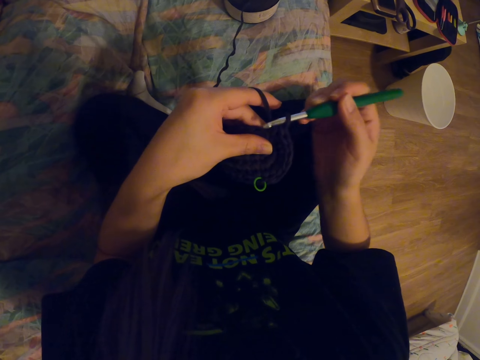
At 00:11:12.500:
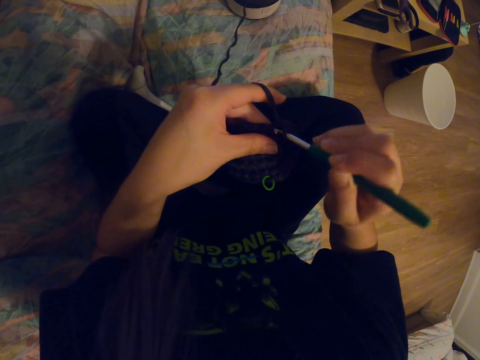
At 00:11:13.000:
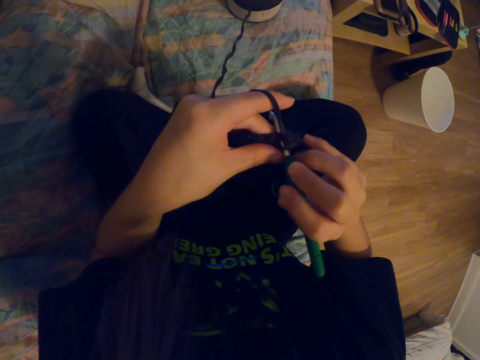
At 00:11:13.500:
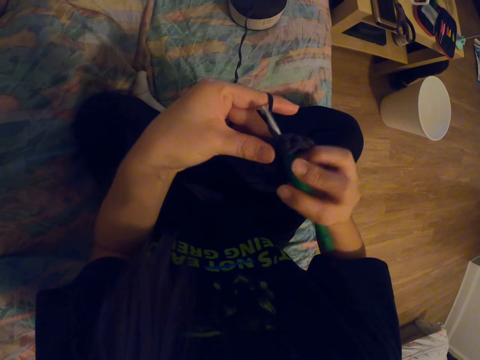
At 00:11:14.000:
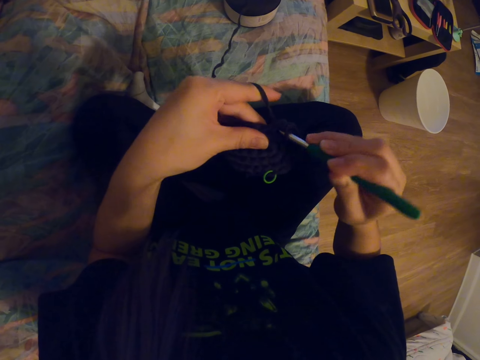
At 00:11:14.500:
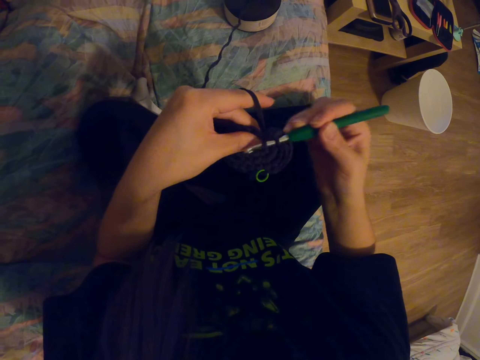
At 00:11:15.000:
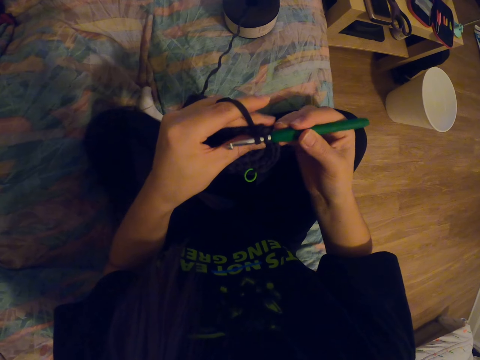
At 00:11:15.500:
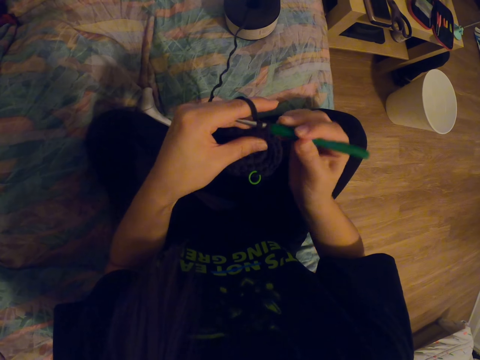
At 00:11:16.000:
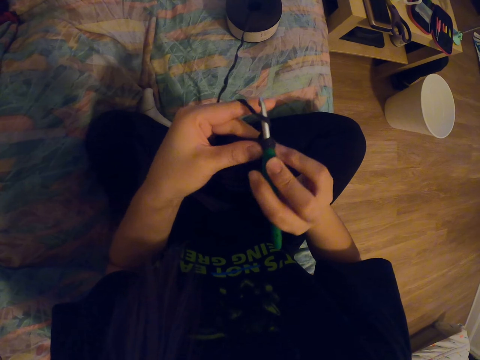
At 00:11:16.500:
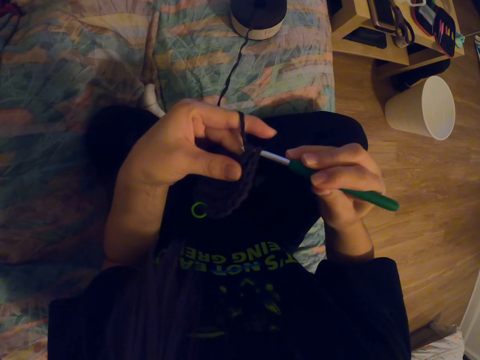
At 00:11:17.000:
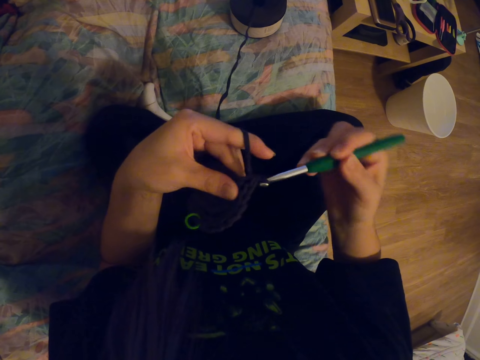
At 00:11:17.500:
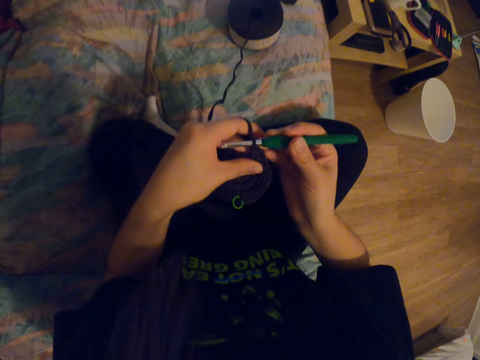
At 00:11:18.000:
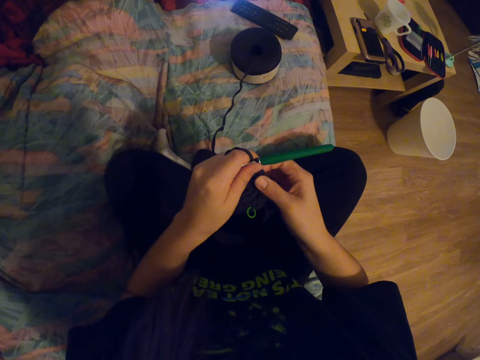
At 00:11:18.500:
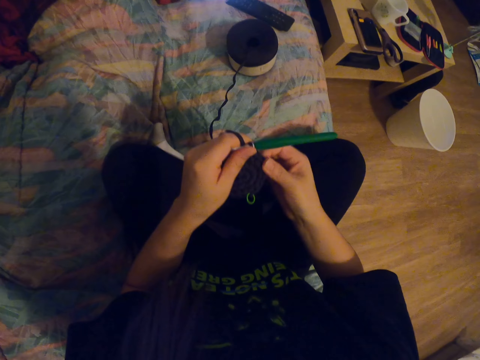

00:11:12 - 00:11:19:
The camera wearer coils a knitting thread on a knitting needle. She knits a fabric with the knitting needle. She coils the knitting thread on the knitting needle. She knits the fabric with the knitting needle. She adjusts the knitted fabric with her right hand.

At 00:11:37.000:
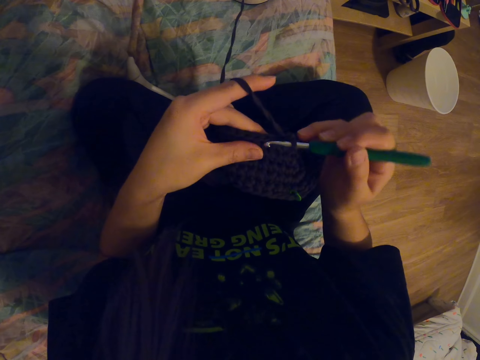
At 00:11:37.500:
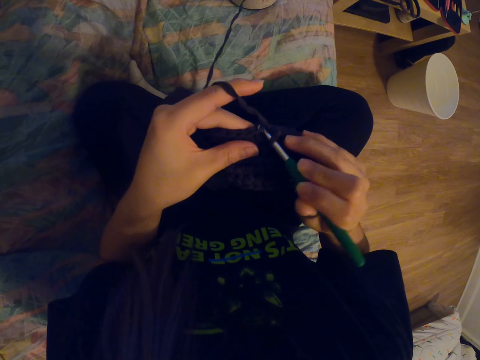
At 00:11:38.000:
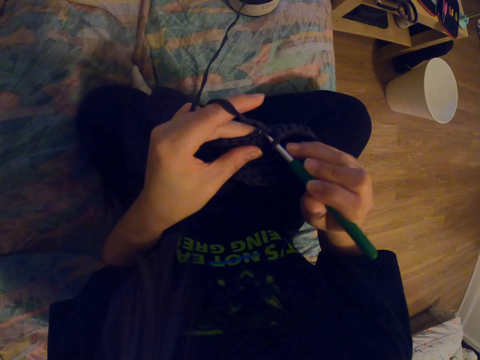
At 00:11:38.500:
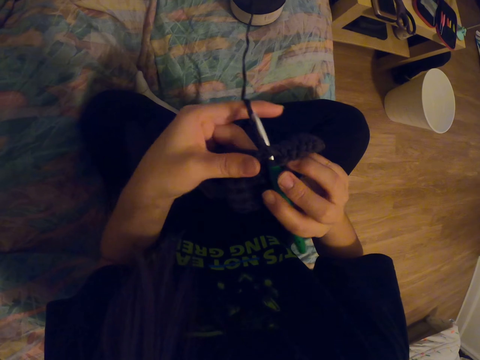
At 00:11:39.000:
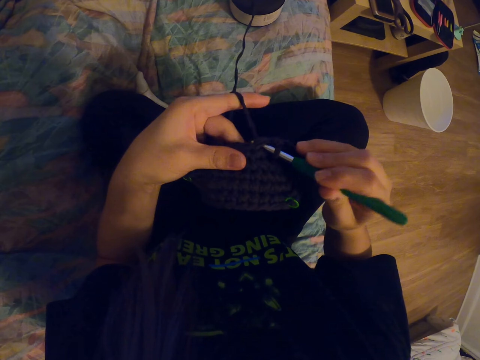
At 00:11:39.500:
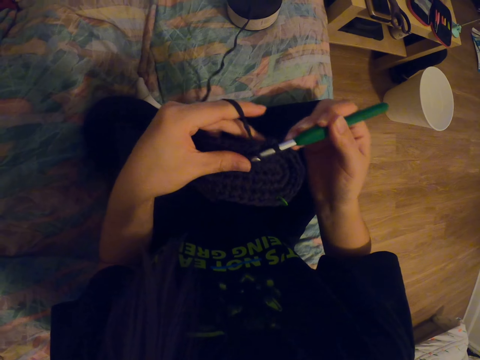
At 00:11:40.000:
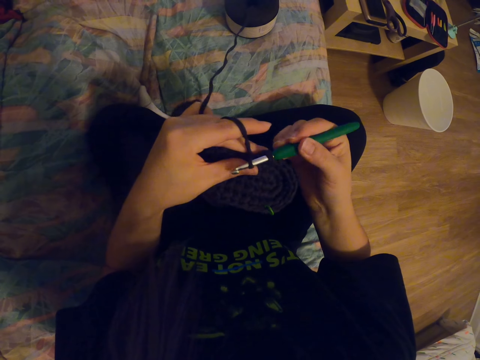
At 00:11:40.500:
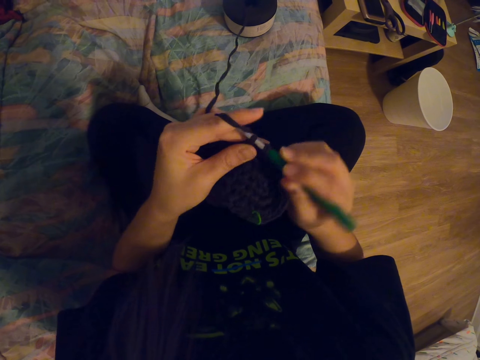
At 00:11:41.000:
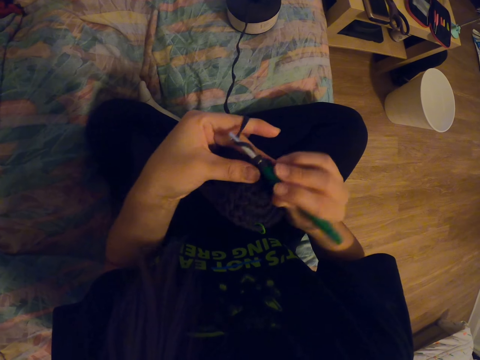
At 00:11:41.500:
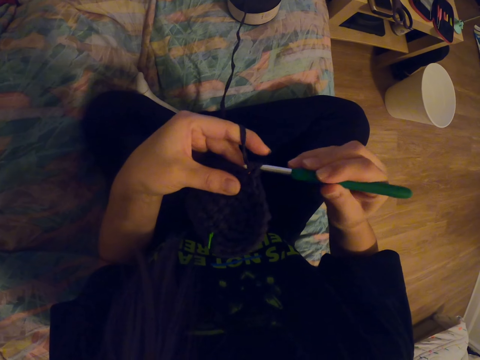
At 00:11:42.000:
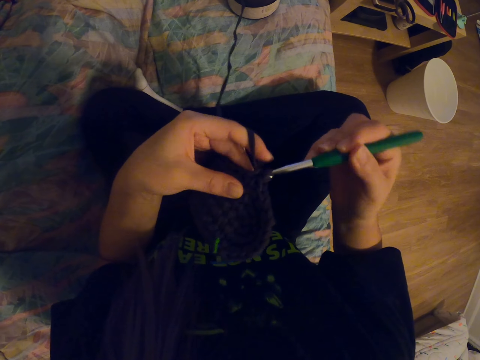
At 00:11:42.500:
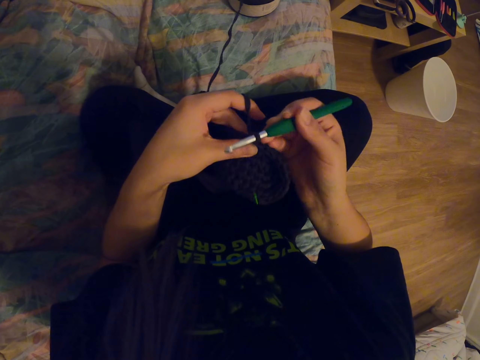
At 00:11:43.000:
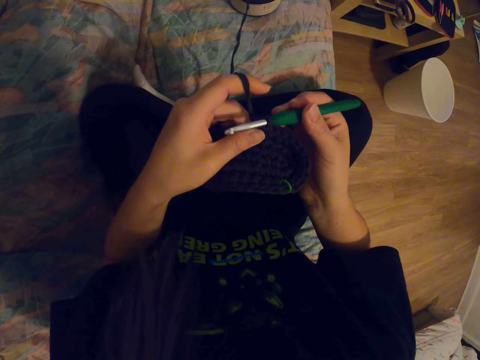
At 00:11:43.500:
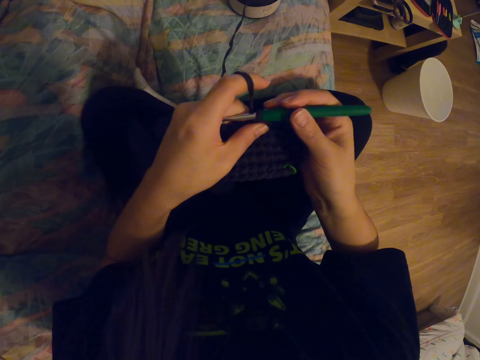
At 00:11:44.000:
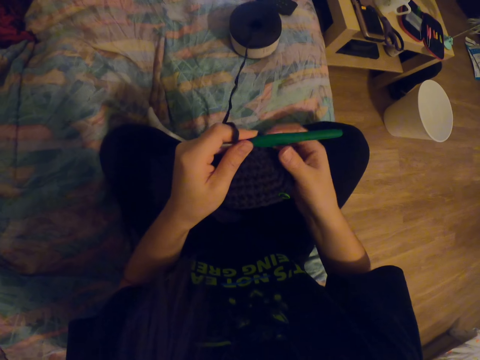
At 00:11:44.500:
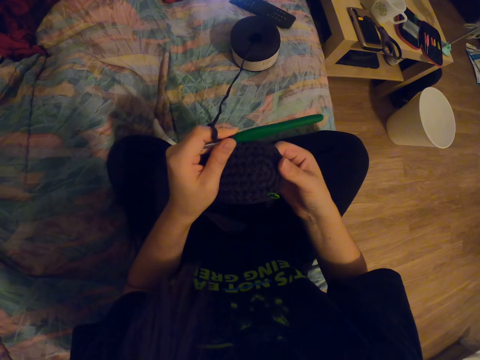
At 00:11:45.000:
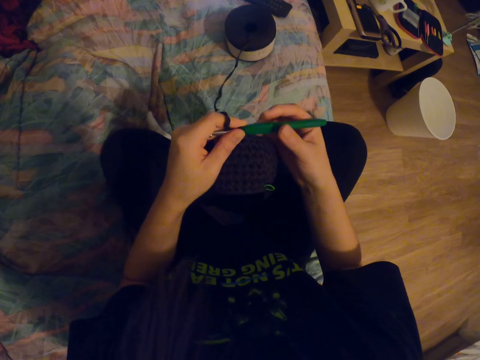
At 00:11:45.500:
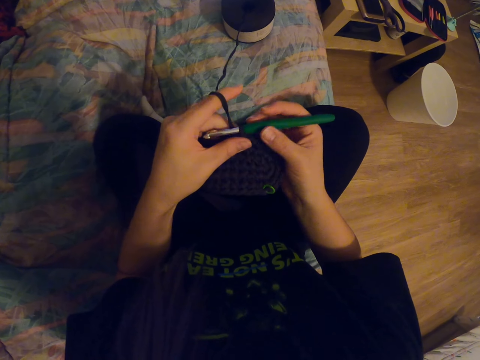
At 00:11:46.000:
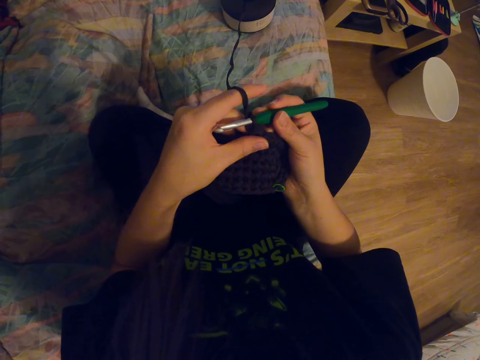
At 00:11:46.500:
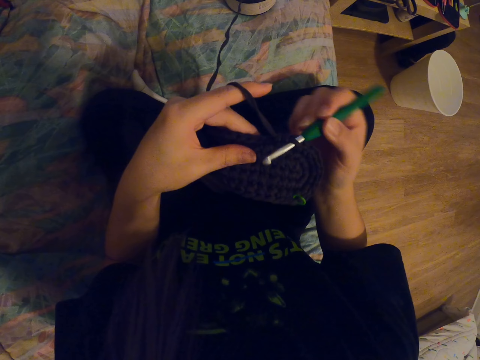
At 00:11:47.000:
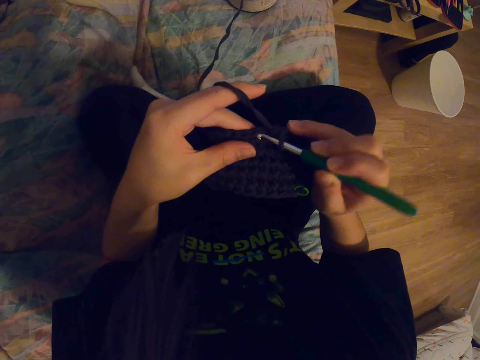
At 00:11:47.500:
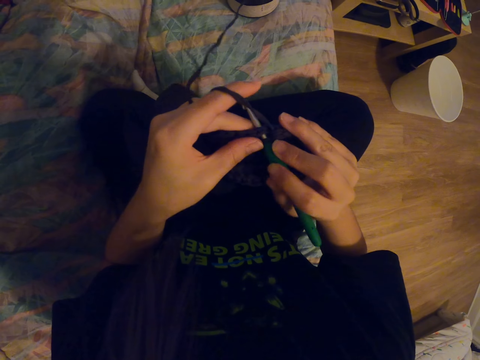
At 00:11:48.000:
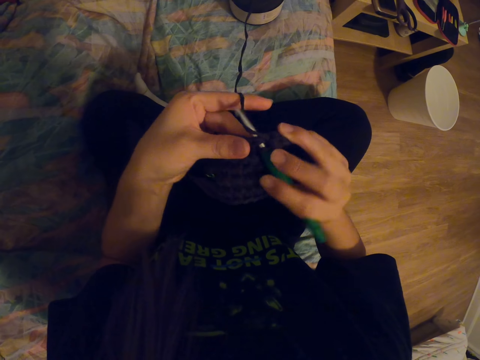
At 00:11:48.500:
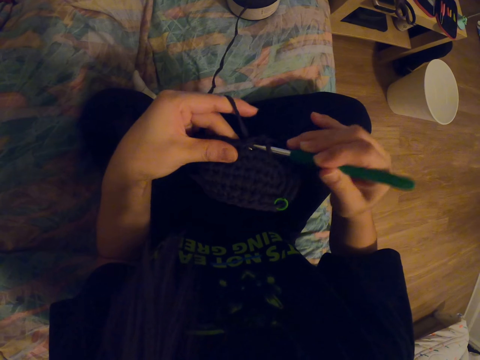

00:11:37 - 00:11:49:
The camera wearer coils a knitting thread on a knitting needle. She knits a fabric with the knitting needle. She coils the knitting thread on the knitting needle. She knits the fabric with the knitting needle. She adjusts the knitted fabric with her right hand. She holds the crochet needle or knitting needle with her right hand. She knits the fabric with the crochet needle. She coils the knitting thread on the knitting needle.

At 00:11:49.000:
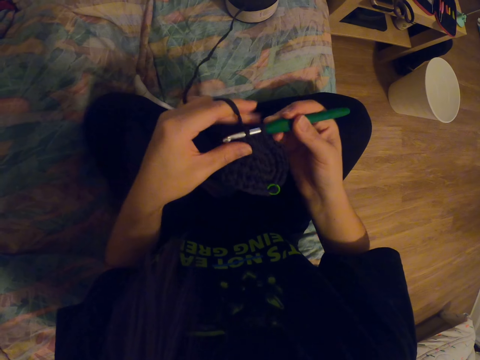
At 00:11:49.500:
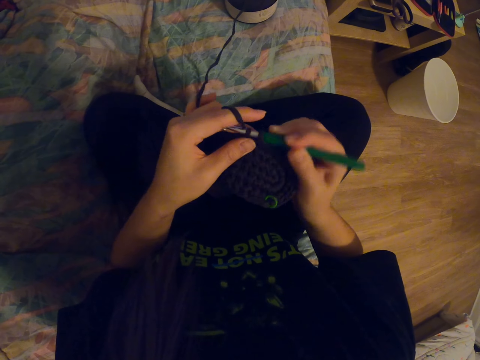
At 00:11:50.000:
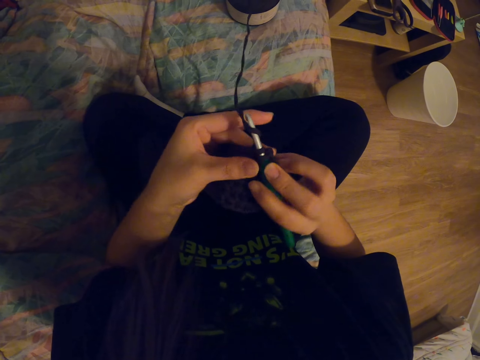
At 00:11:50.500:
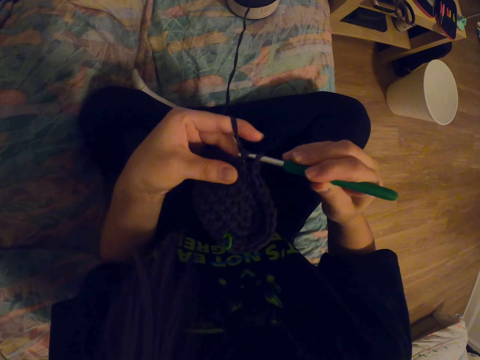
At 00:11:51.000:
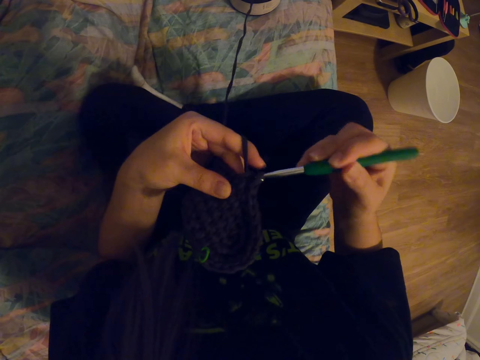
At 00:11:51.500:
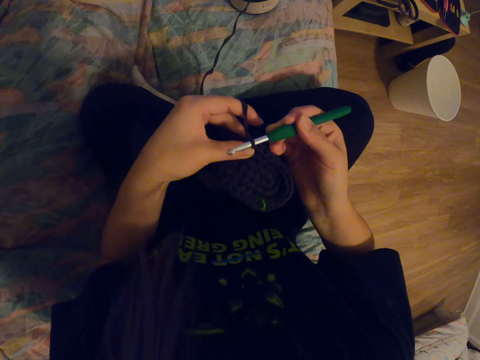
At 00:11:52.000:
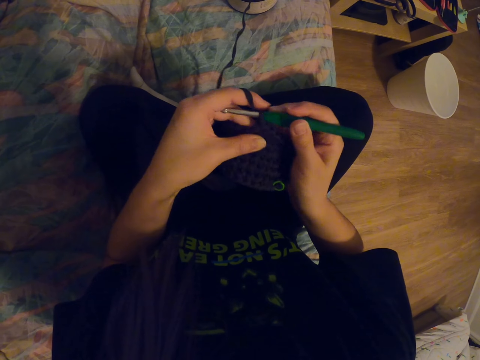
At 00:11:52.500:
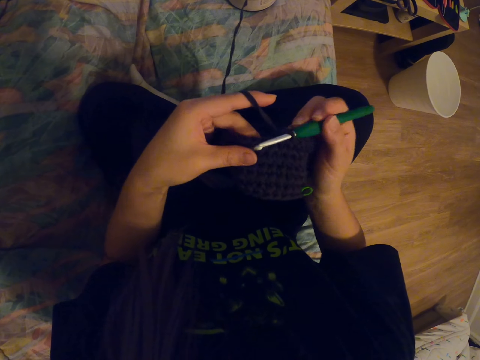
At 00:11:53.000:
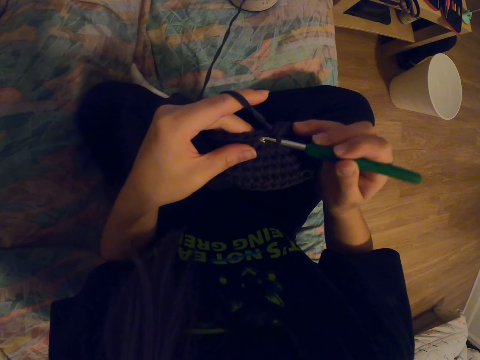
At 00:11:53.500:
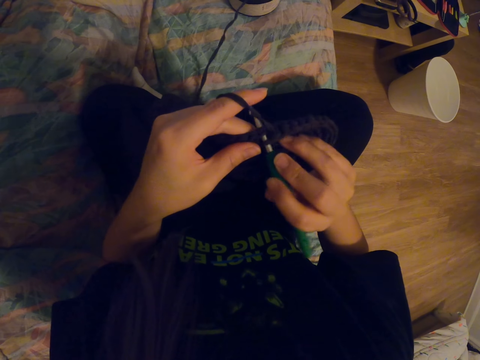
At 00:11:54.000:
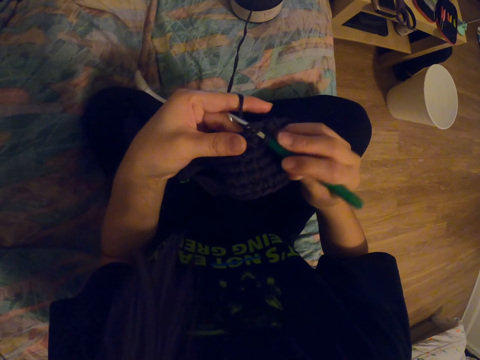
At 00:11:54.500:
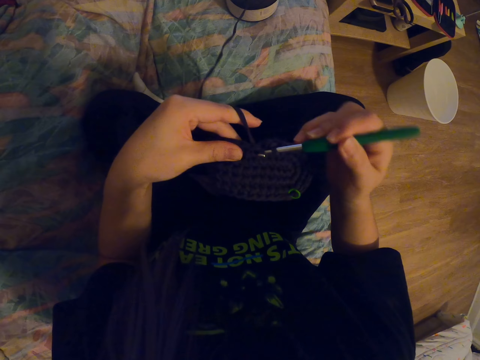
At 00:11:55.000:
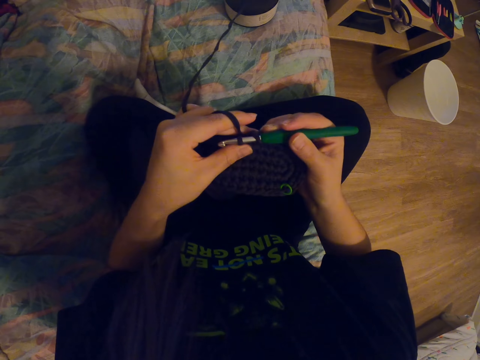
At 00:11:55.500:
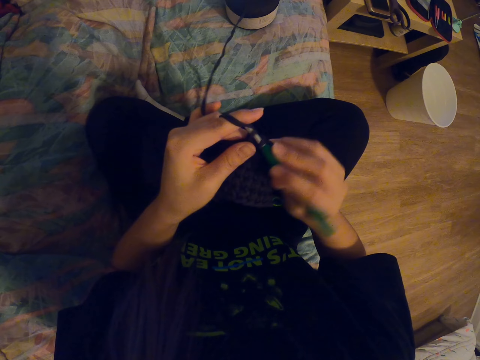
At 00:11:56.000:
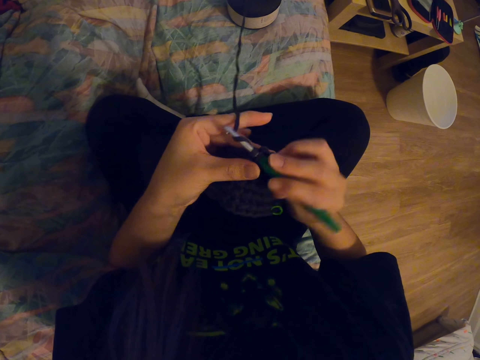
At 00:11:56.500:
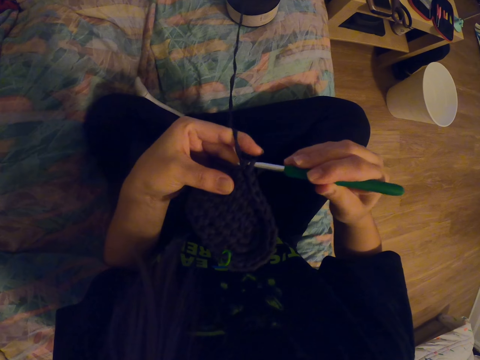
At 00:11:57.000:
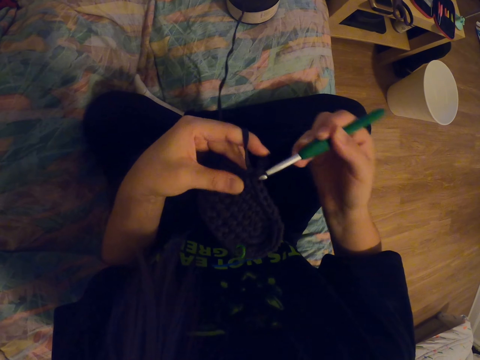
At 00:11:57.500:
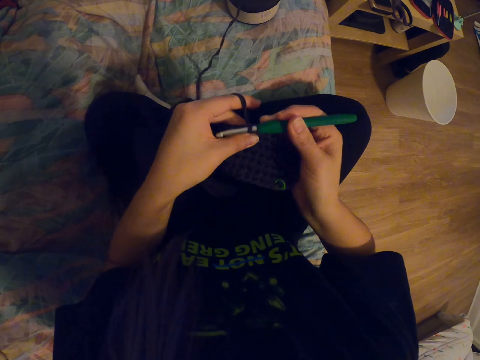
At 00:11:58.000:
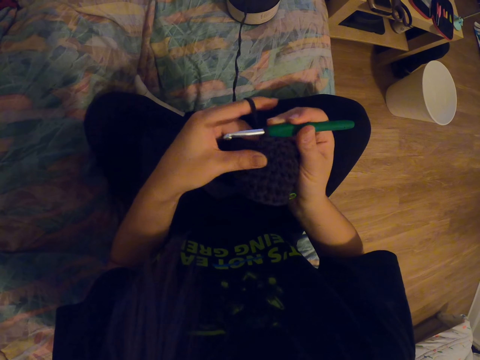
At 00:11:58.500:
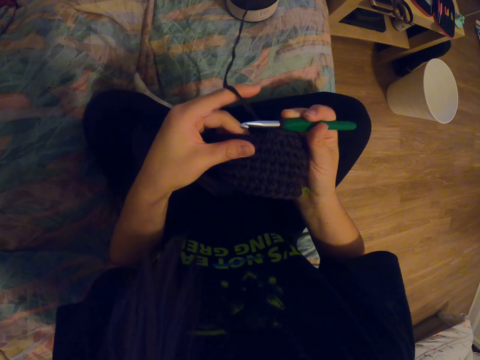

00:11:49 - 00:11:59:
The camera wearer knits a fabric with a knitting needle. She coils a knitting thread on the knitting needle. She knits the fabric with the knitting needle. She coils the knitting thread on the knitting needle. She knits the fabric with the knitting needle. She coils the knitting thread on the knitting needle. She knits the fabric with the knitting needle.
